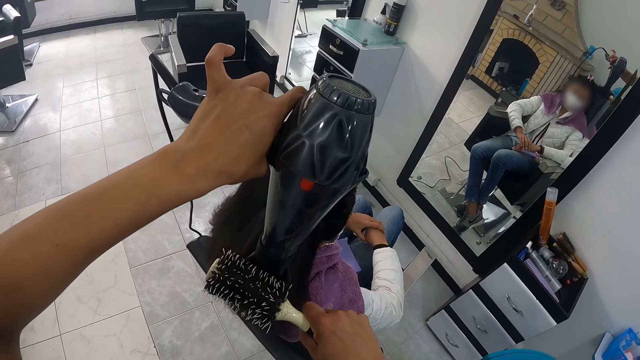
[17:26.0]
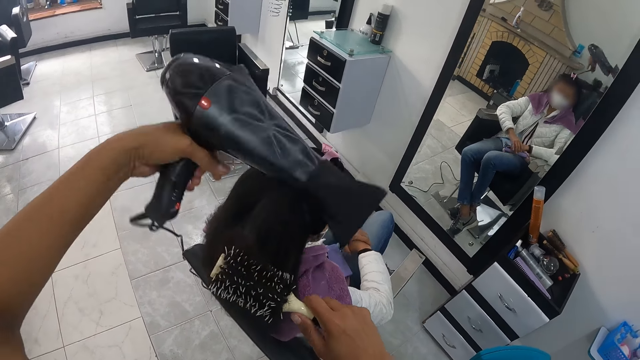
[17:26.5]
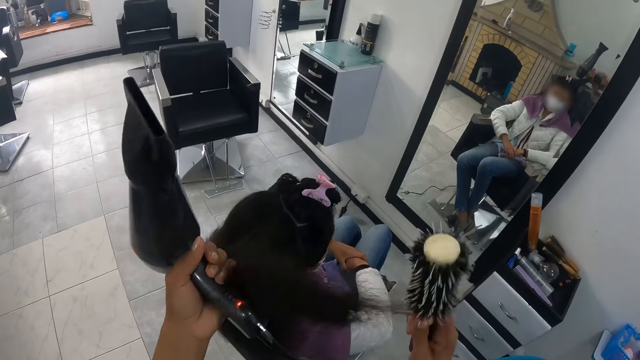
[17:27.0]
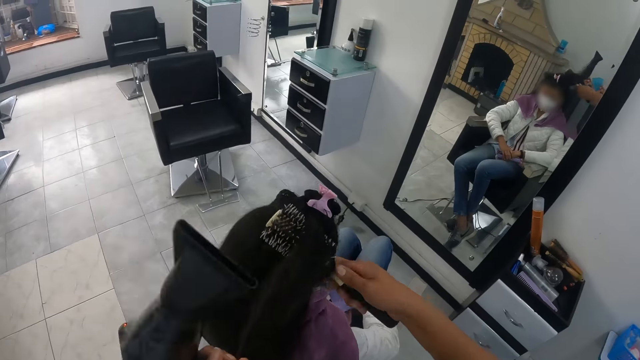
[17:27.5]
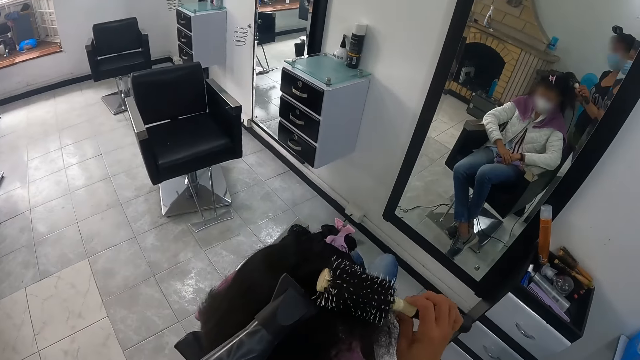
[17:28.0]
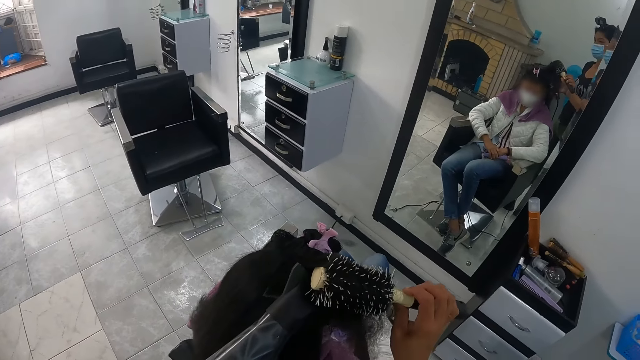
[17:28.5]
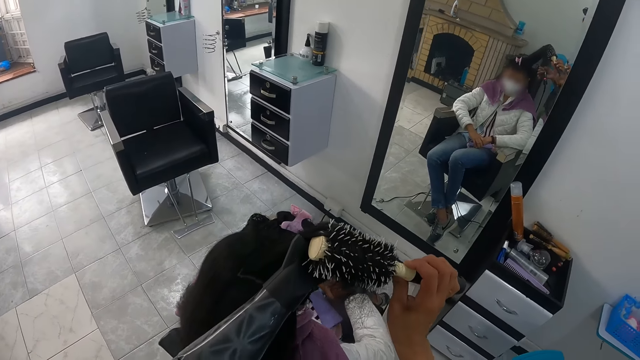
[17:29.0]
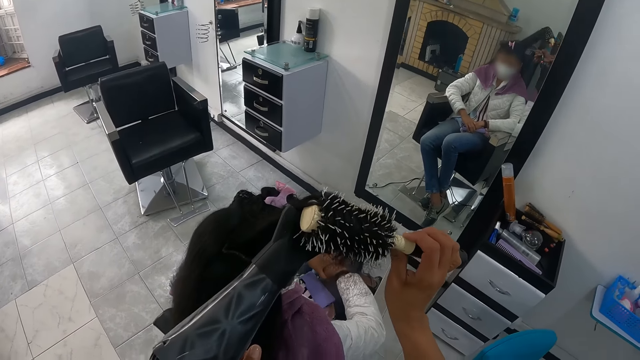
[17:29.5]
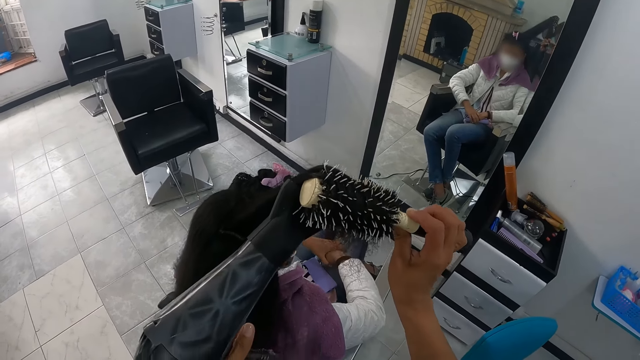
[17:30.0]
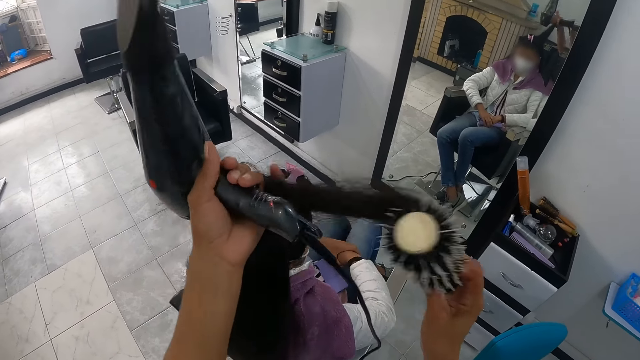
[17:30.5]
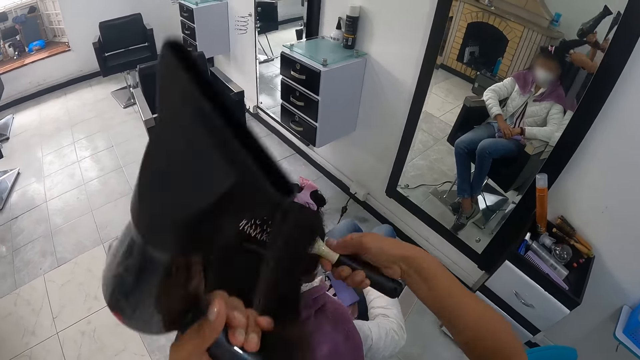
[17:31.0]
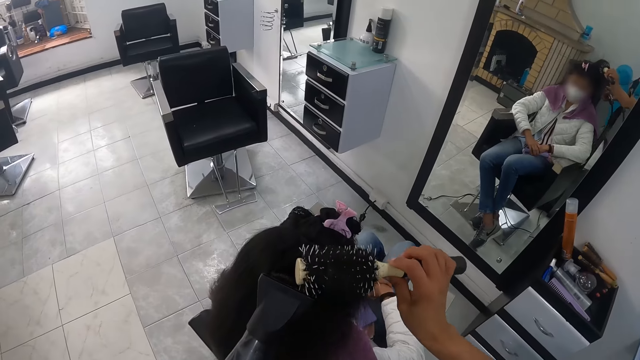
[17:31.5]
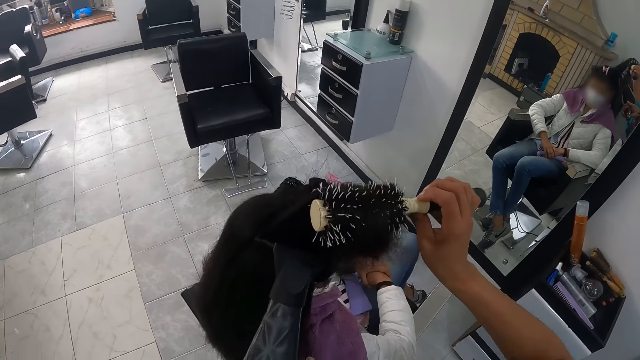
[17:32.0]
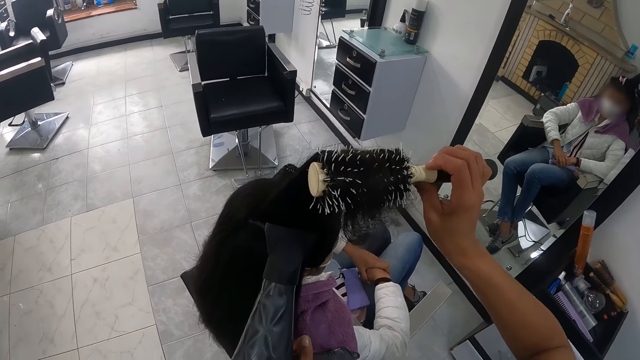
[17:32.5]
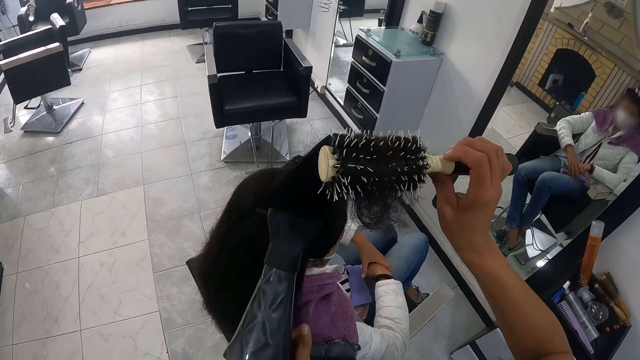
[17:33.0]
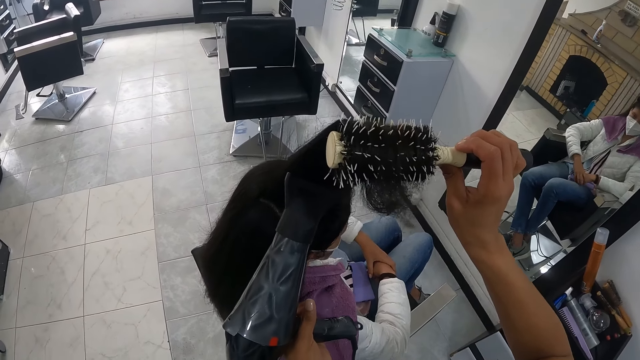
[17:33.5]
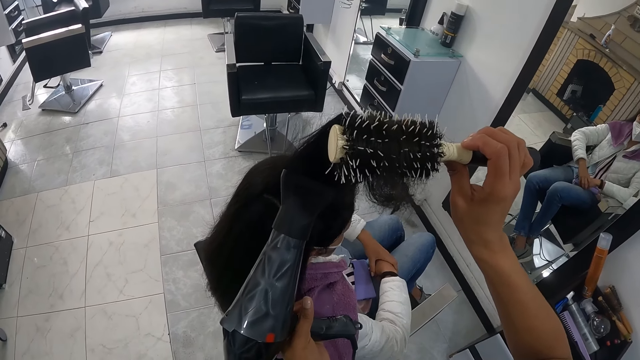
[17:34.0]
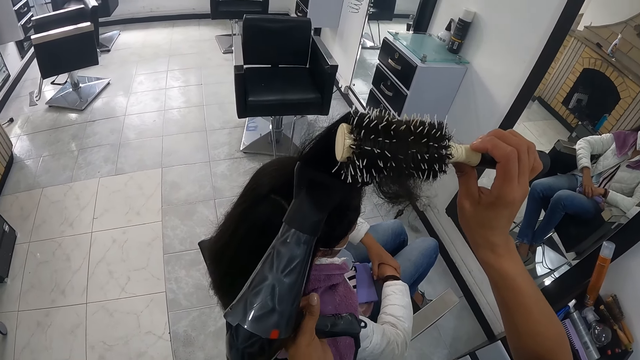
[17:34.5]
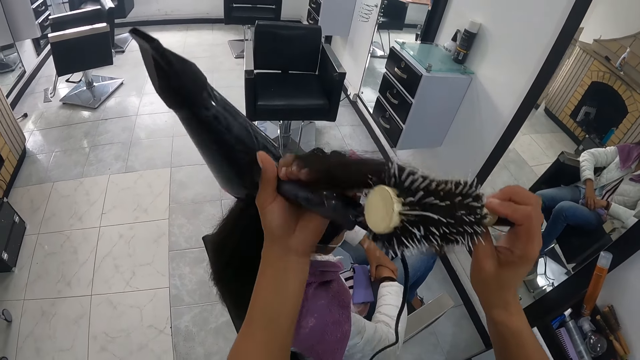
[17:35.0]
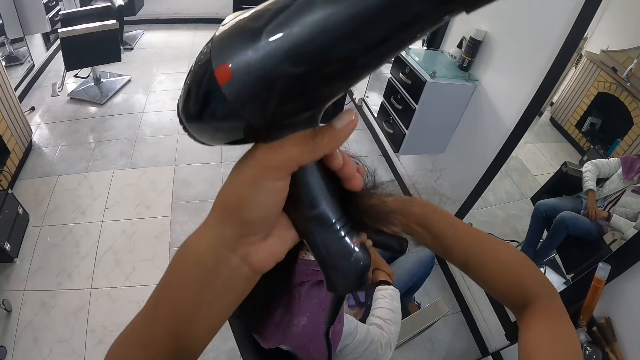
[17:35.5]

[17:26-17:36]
The camera wearer twists hair with a brush. They blow hair with a blow dryer. They twist hair with the brush. They blow hair with the blow dryer.

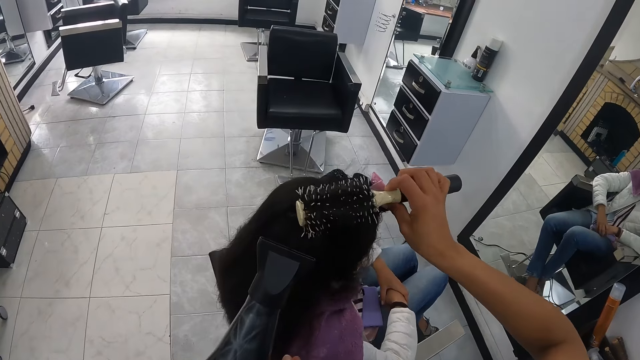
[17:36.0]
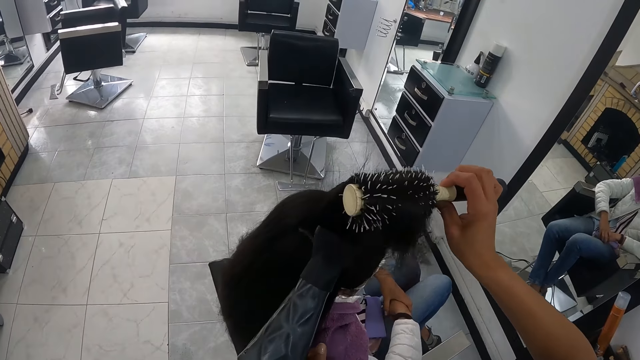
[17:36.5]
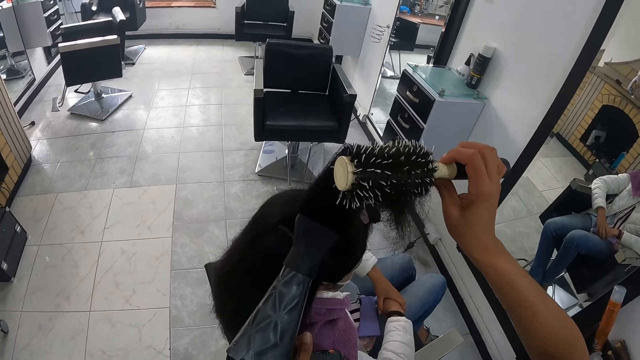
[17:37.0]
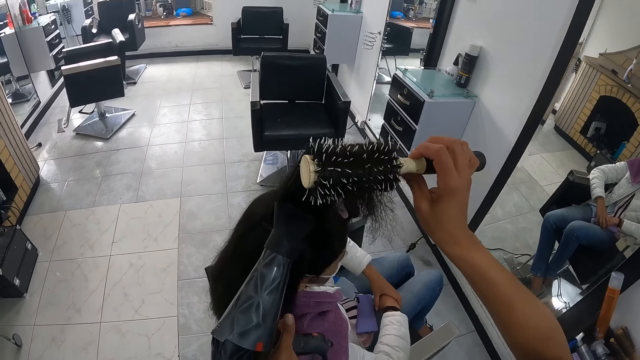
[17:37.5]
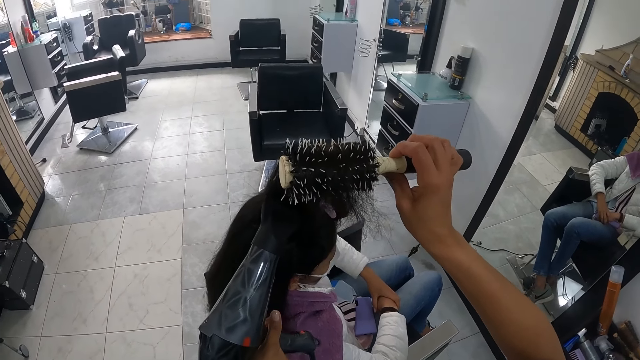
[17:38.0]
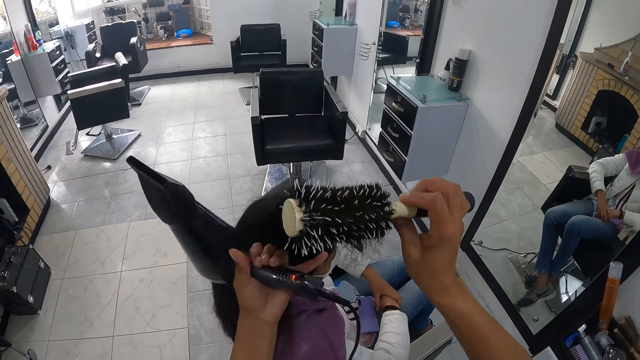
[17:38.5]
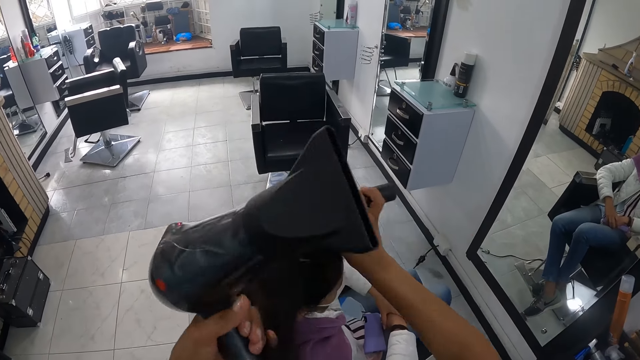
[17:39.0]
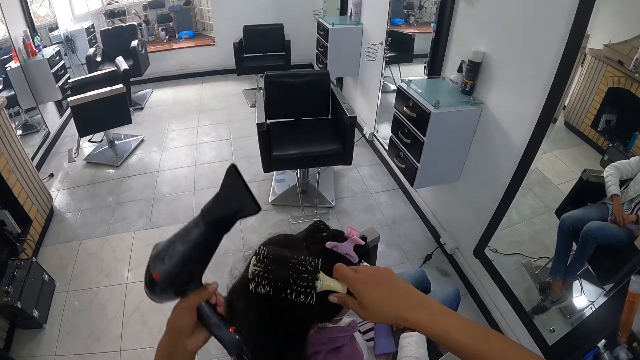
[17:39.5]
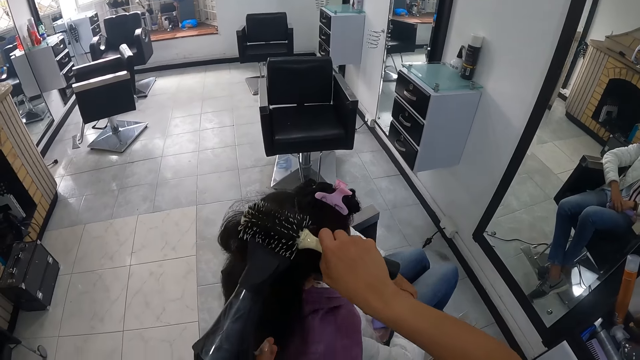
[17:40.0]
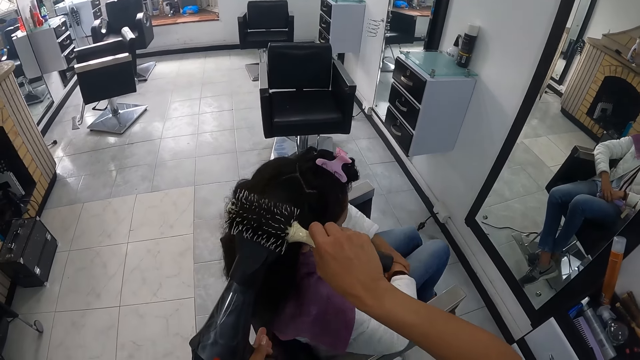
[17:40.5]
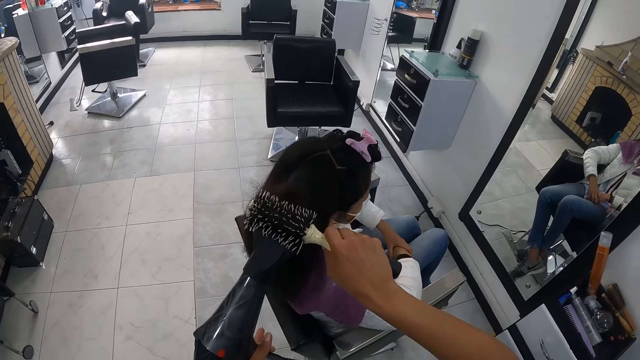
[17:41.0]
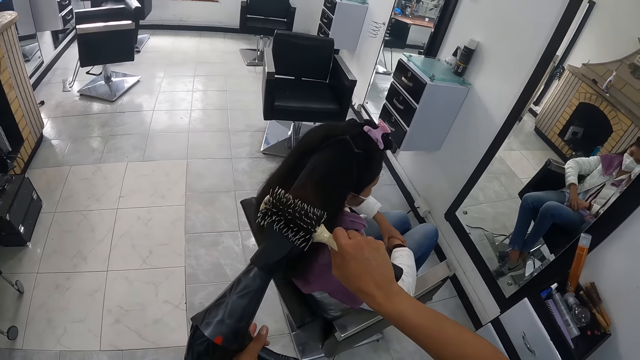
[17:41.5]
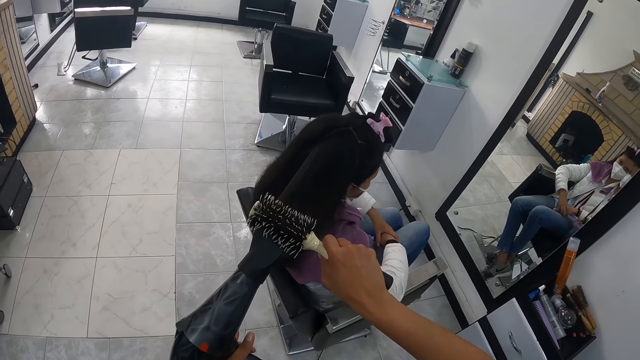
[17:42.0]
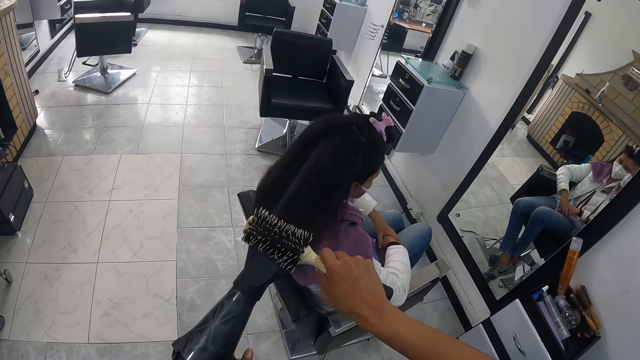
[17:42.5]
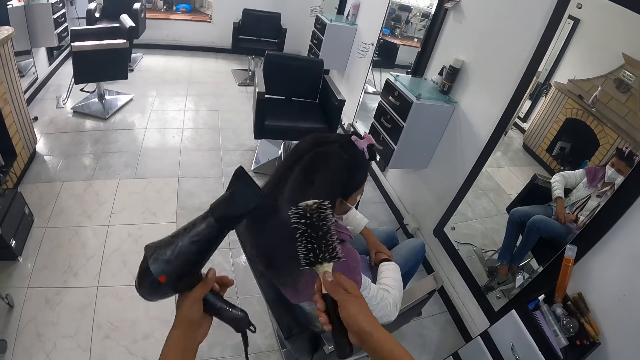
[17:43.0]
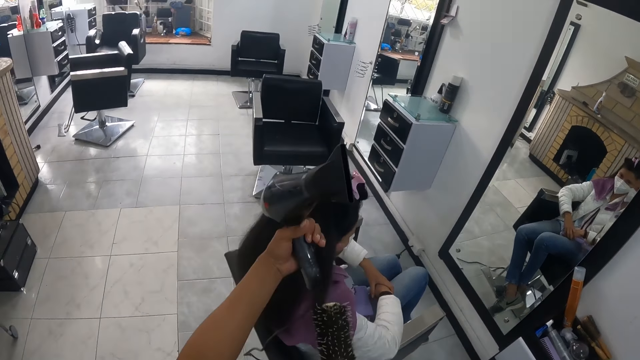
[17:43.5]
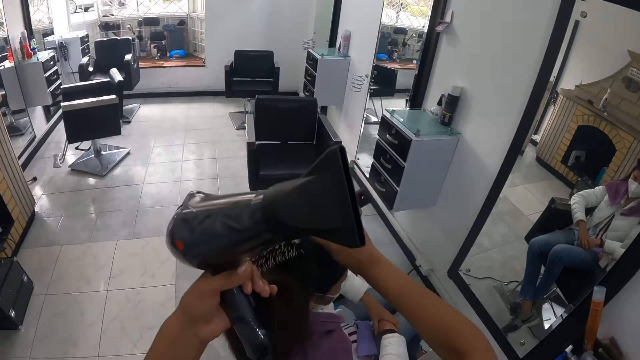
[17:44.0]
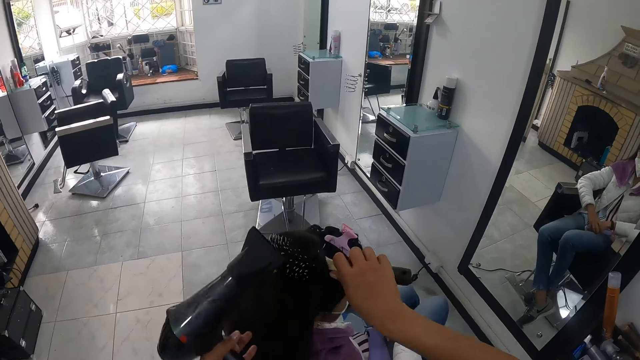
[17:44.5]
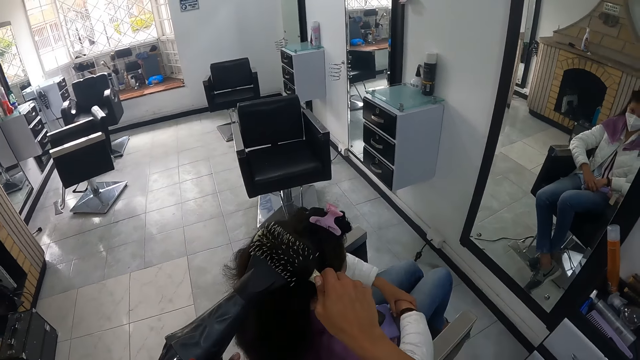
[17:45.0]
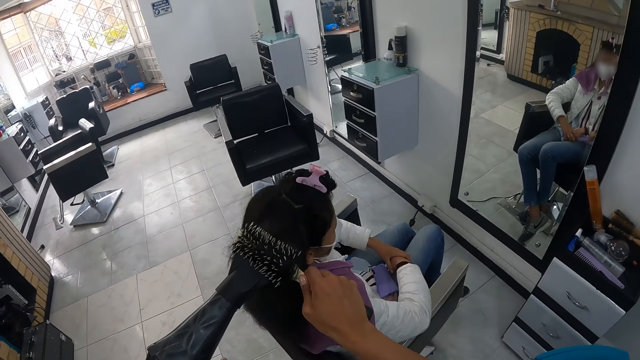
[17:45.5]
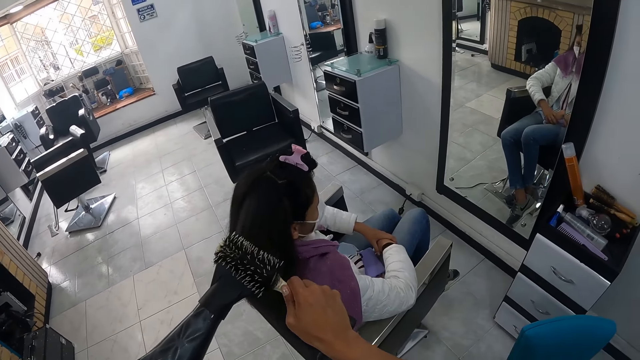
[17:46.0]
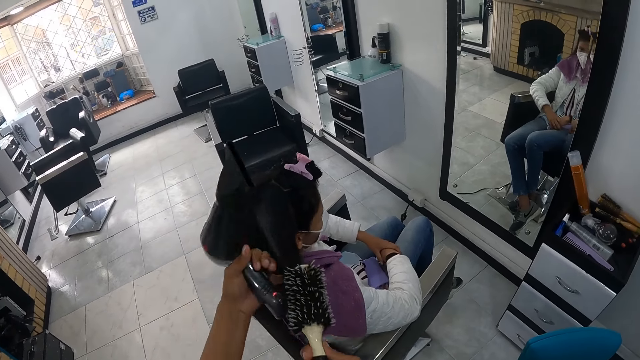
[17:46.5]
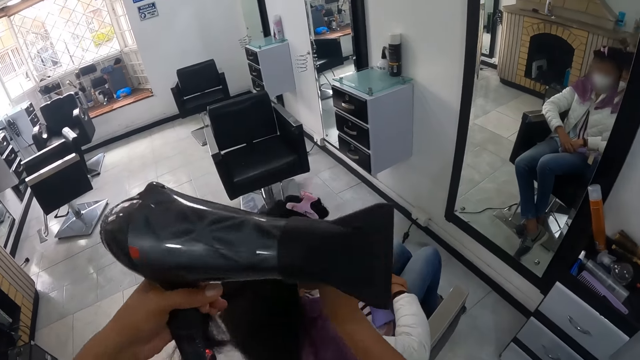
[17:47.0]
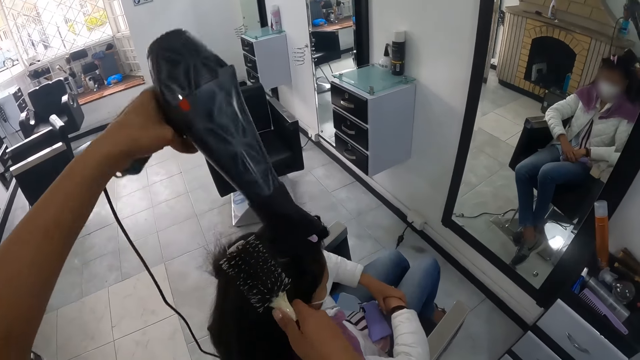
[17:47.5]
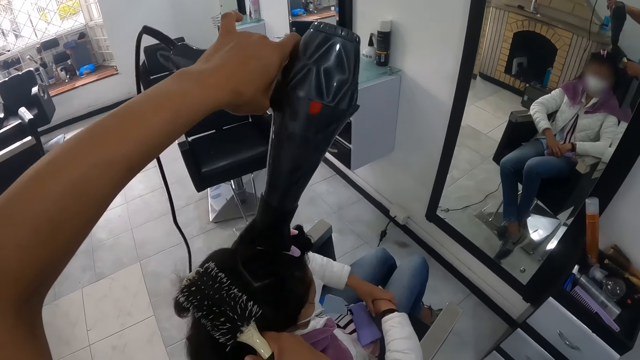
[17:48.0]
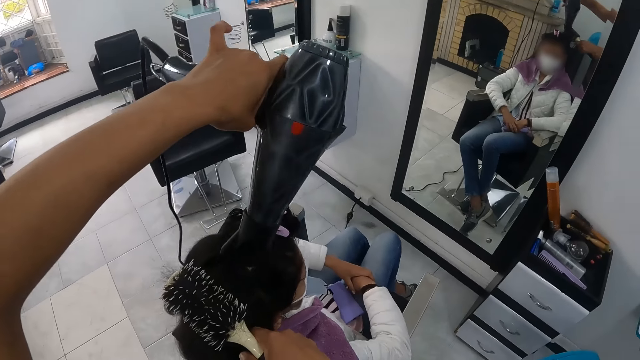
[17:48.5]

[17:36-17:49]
The camera wearer twists hair with a brush. They blow hair with a blow dryer. They twist hair with the brush. They blow hair with the blow dryer. They twist hair with the brush. They blow hair with the blow dryer.
